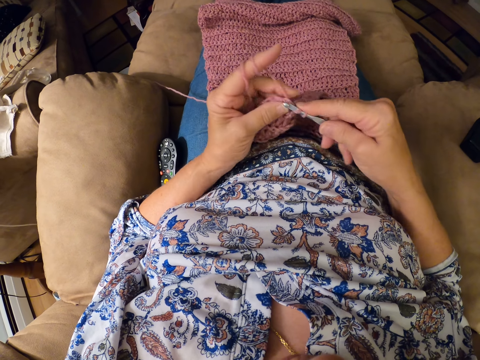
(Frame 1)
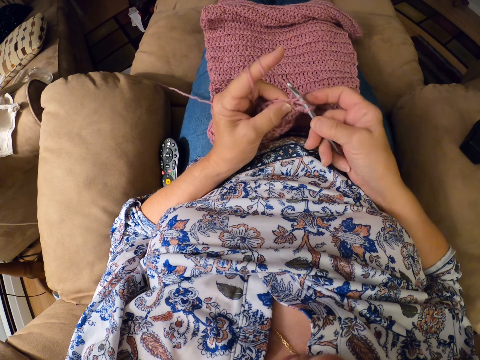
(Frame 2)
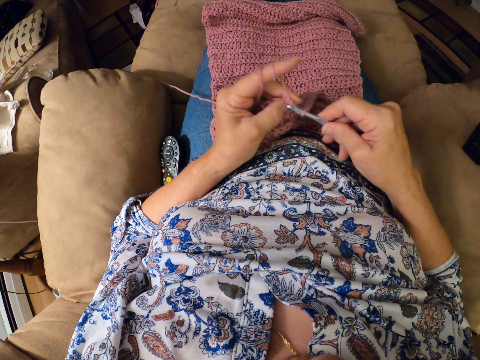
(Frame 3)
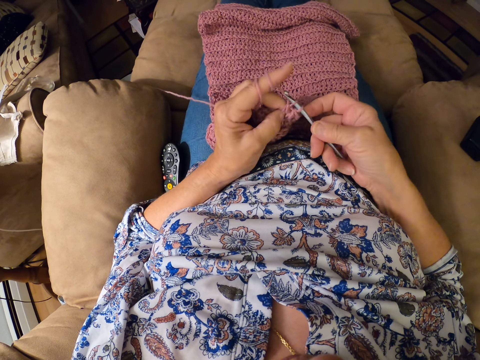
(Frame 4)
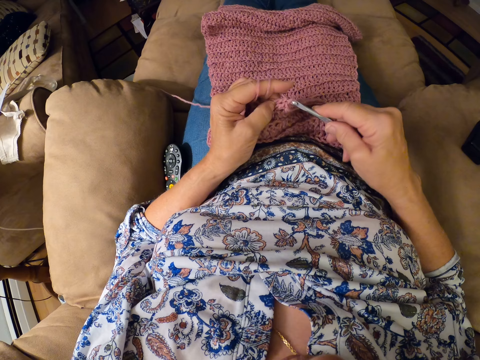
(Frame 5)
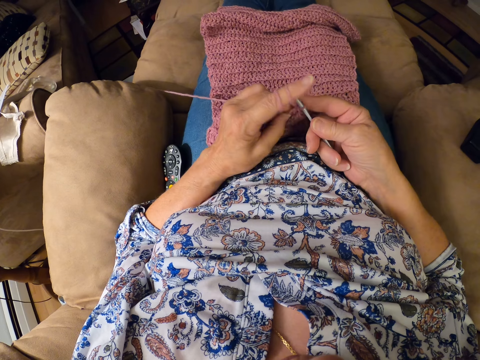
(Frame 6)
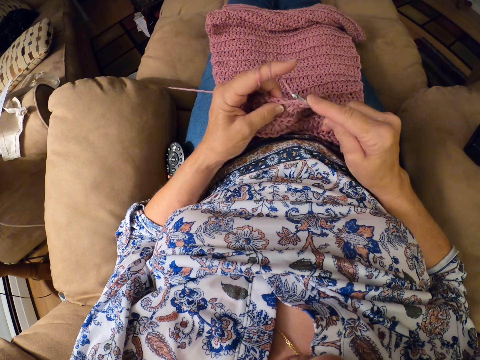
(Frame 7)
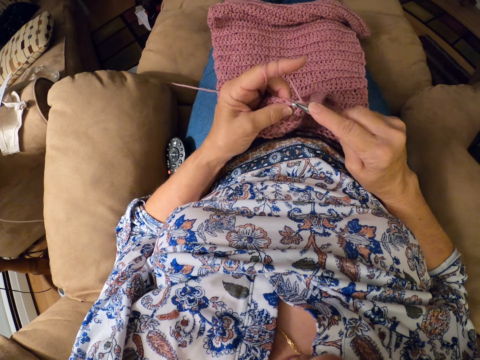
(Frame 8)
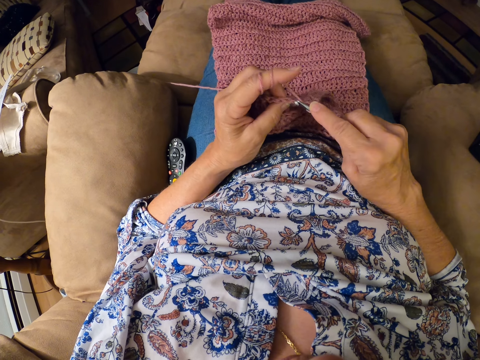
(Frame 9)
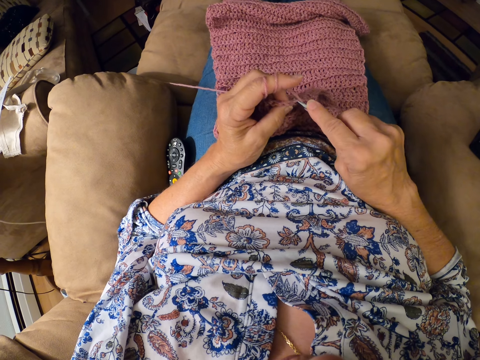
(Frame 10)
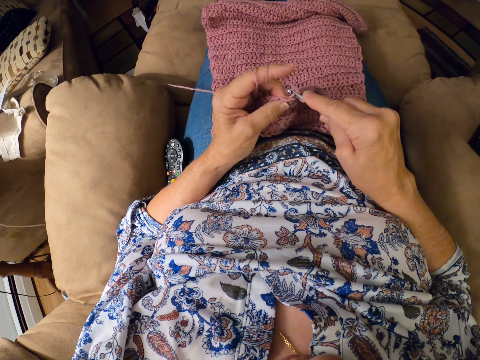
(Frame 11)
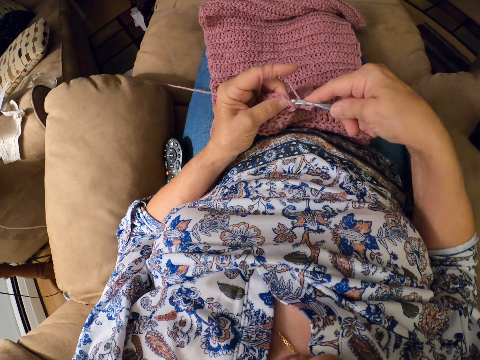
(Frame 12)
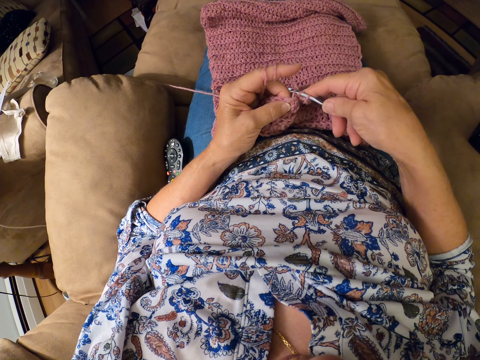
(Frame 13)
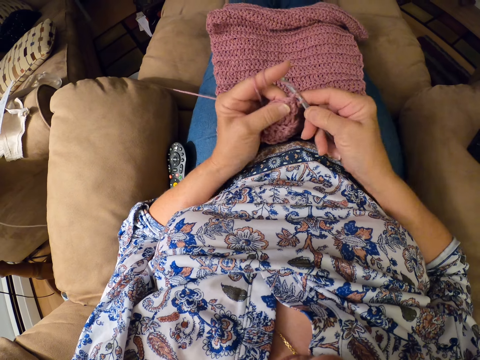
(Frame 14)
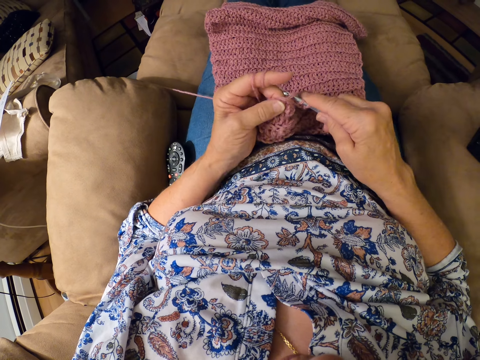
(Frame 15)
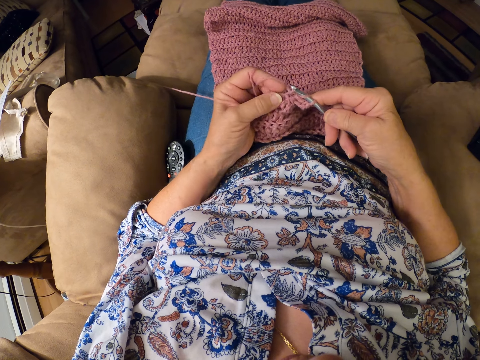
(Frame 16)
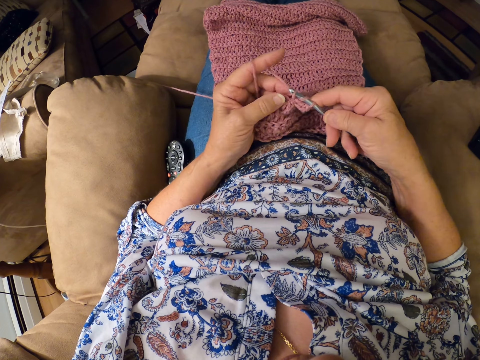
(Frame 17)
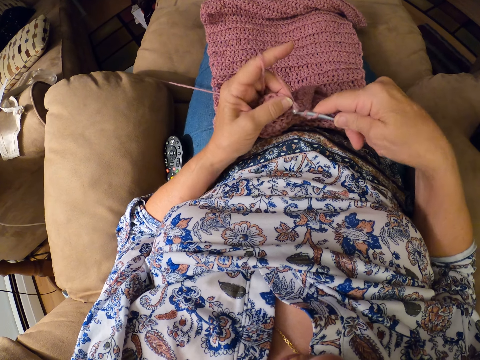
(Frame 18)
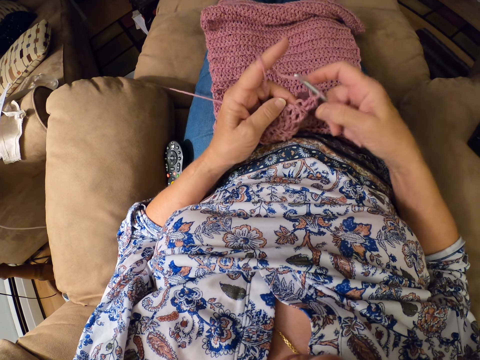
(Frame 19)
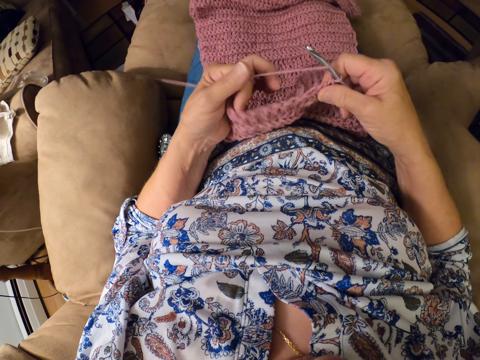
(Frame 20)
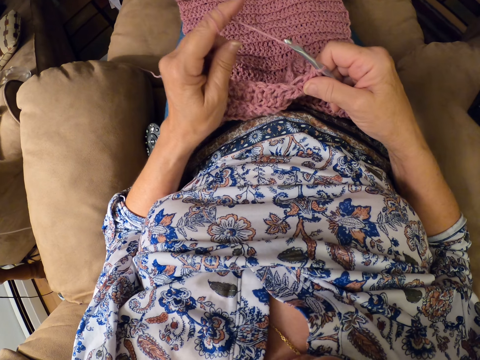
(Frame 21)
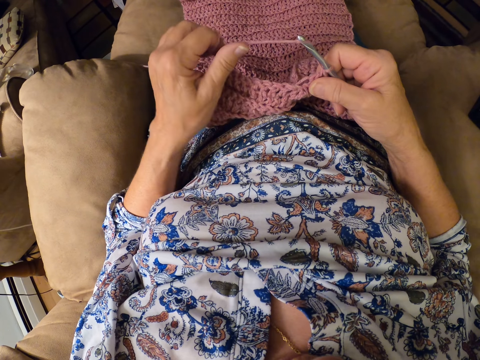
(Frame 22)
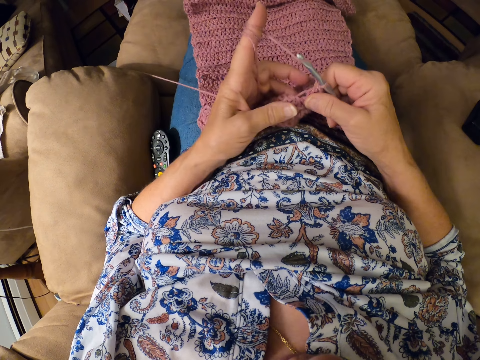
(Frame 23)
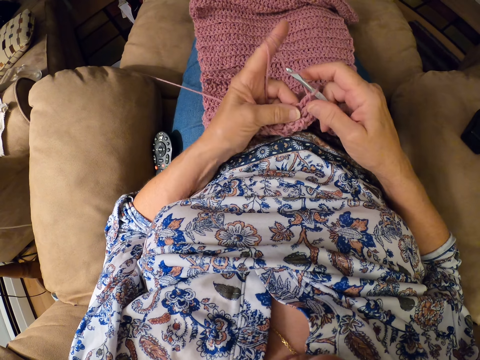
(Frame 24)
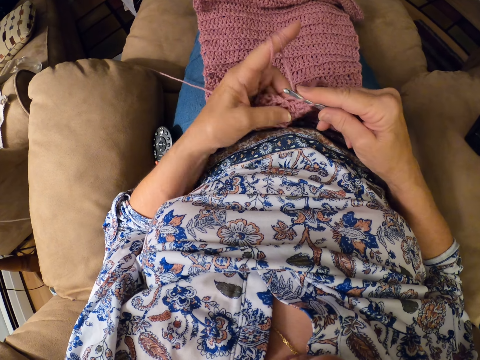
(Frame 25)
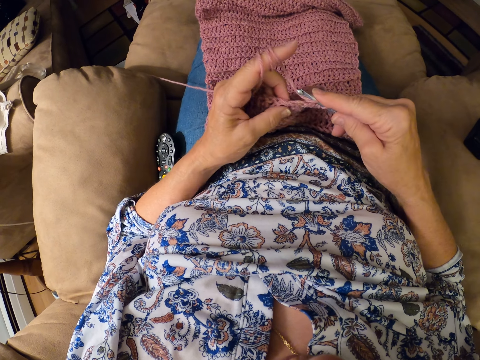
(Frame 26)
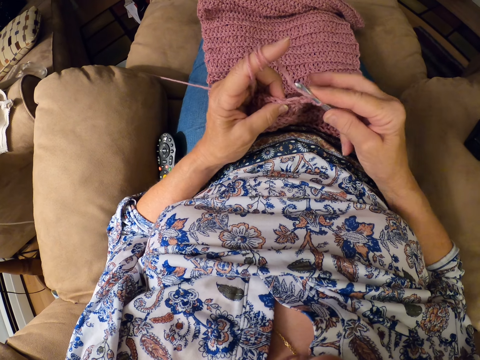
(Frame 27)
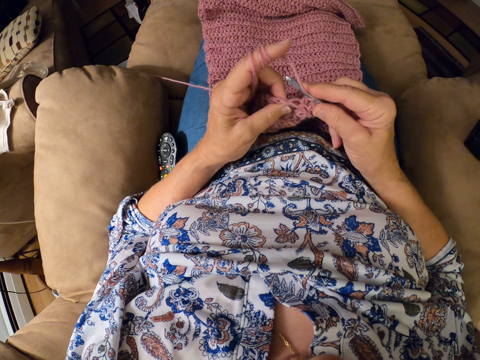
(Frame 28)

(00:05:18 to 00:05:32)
The camera wearer lets go of the knitted yarn and holds the knitted yarn with her other hand. She rolls the yarn on her finger and holds the knitted yarn with her hand.

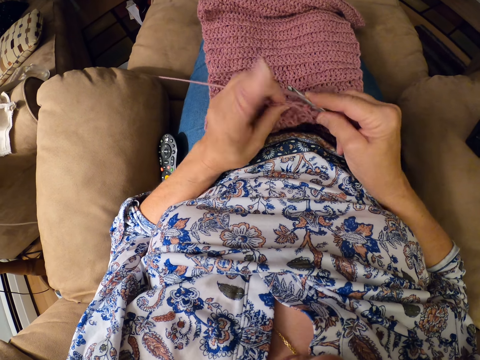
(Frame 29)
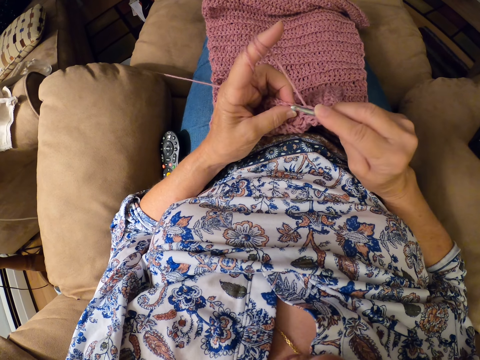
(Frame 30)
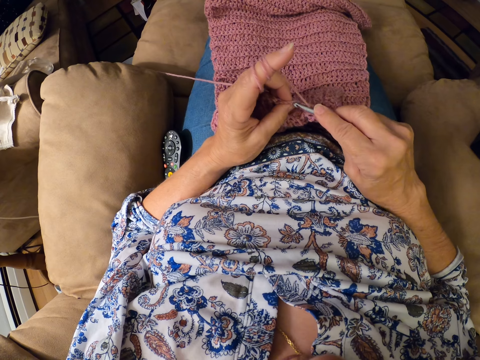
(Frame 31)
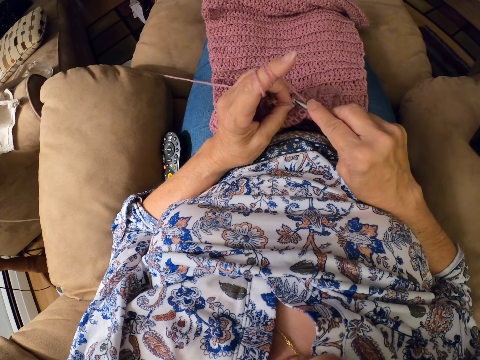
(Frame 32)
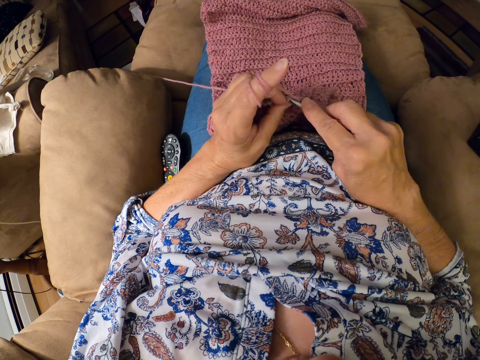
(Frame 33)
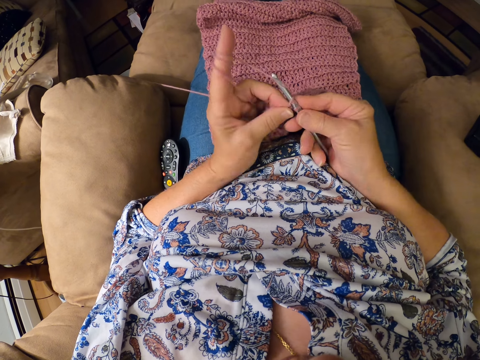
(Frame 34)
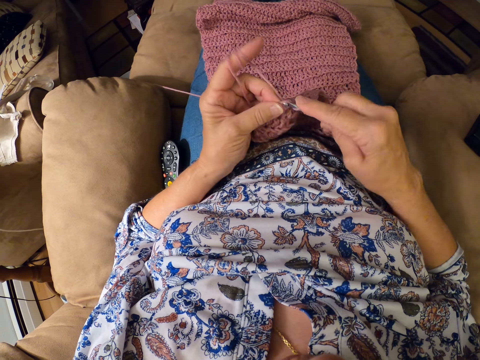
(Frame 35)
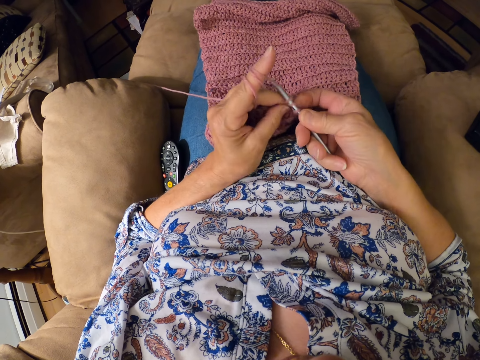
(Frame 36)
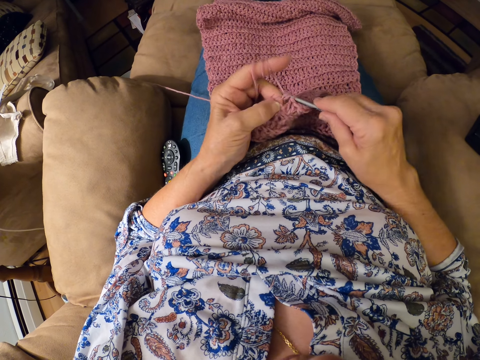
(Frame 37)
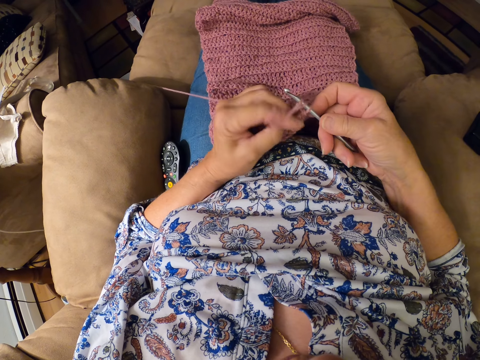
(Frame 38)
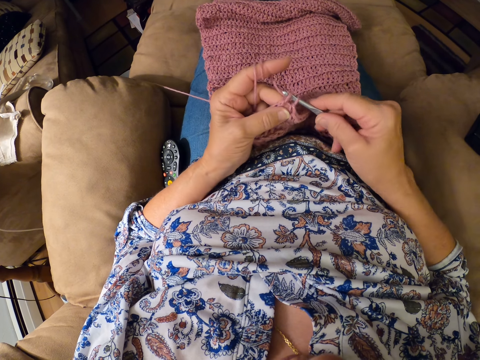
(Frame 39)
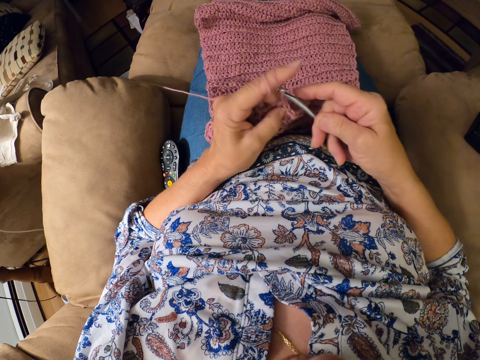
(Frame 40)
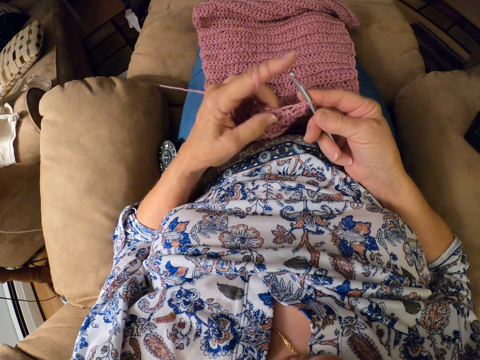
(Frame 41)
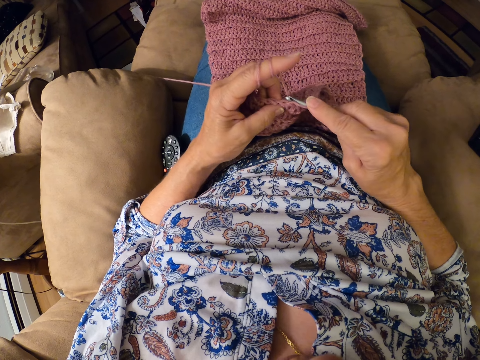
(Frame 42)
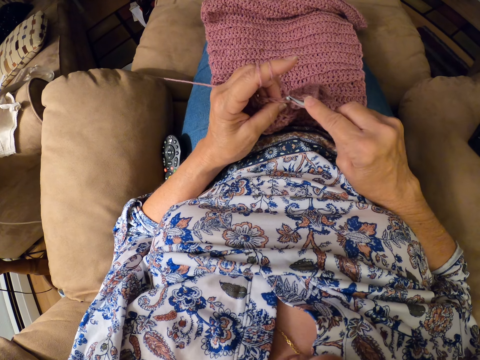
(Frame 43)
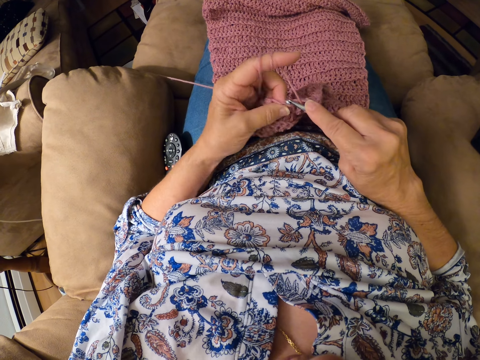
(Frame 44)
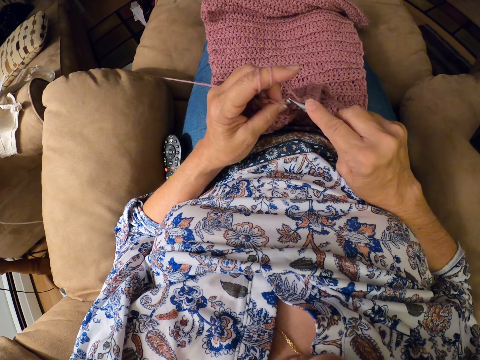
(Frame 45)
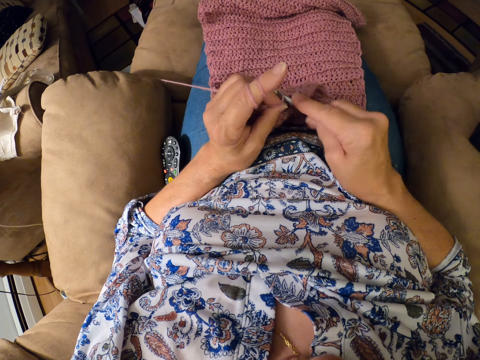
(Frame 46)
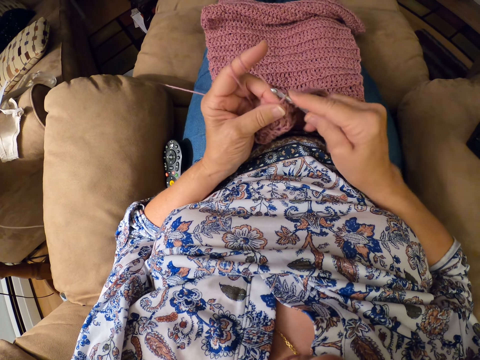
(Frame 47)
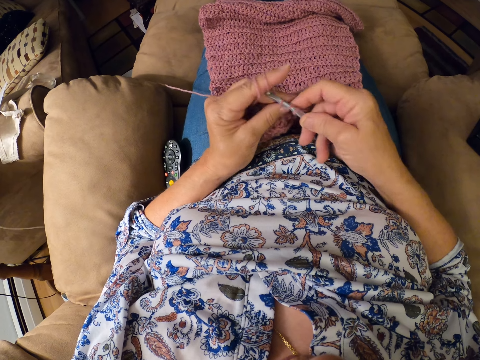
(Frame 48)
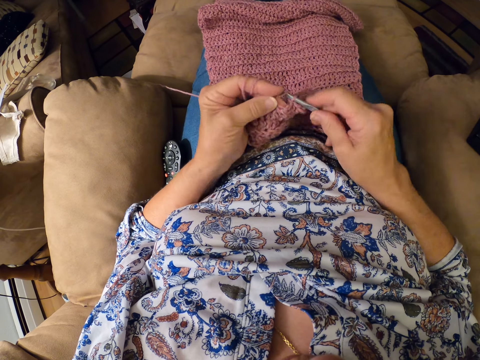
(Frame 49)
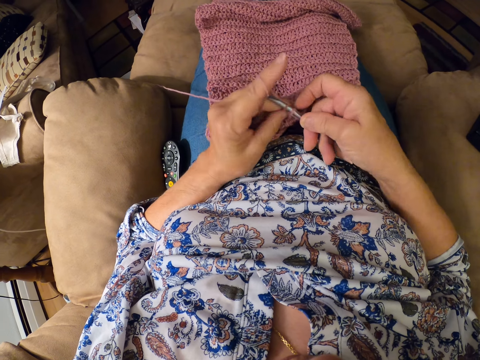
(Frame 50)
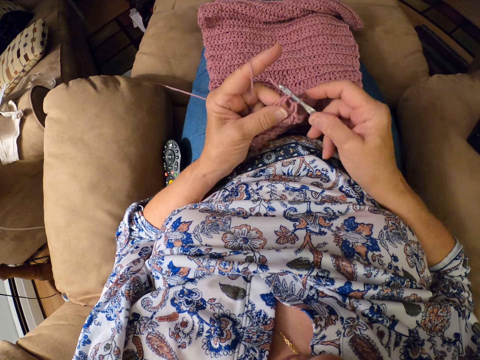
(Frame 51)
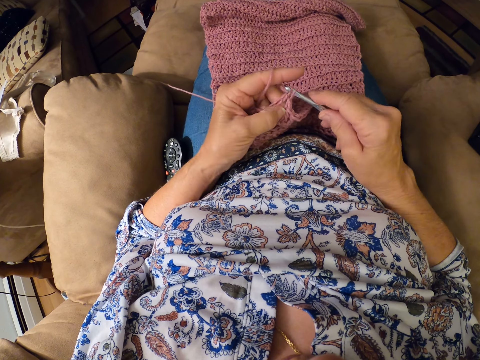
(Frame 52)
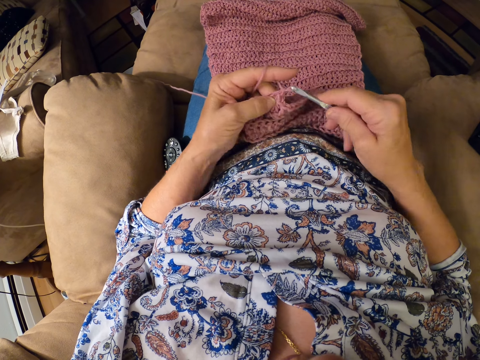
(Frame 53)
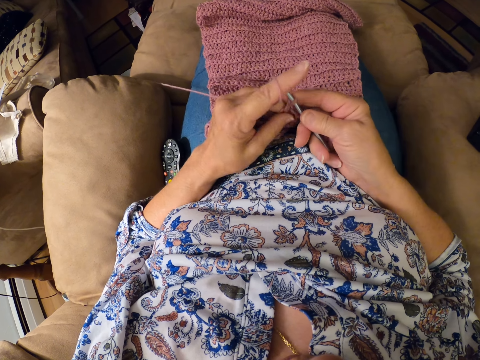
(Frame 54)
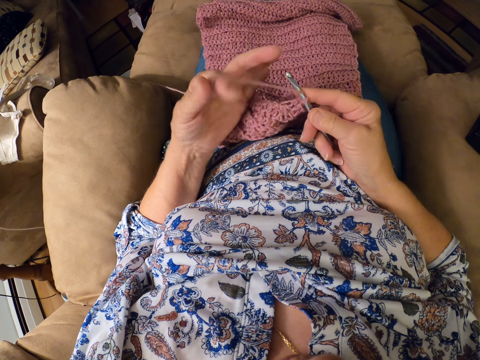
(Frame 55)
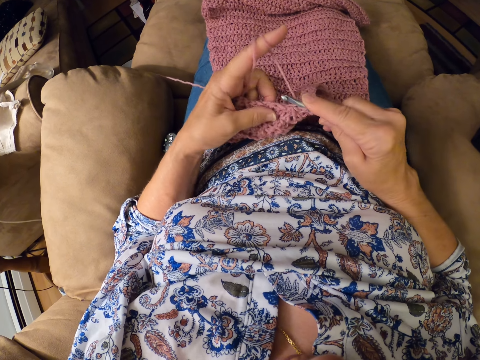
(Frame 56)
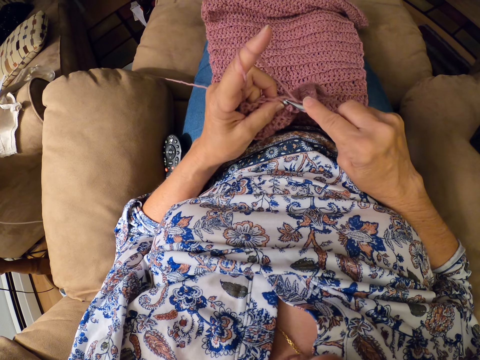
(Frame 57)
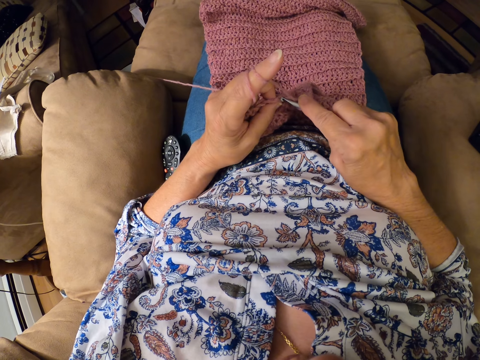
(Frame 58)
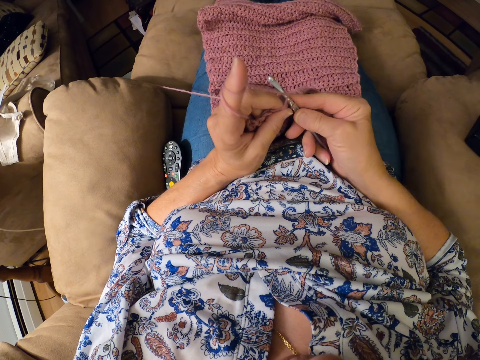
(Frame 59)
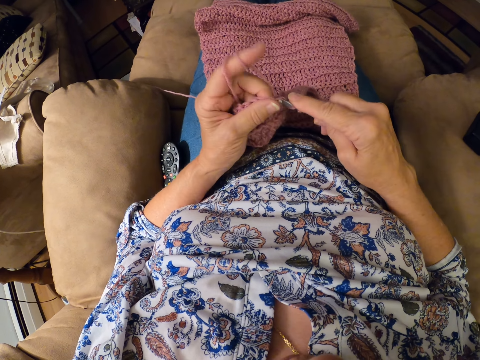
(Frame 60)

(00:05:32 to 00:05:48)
The camera wearer knits the yarn with a knitting hook. She lets go of the knitted yarn, rolls the yarn on her finger and holds the knitted yarn with her fingers. She knits the yarn with the knitting hook.
